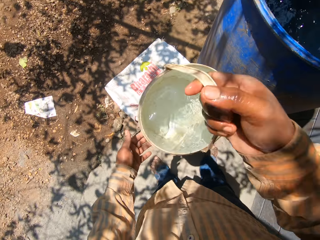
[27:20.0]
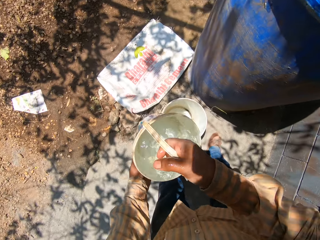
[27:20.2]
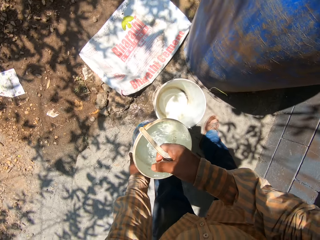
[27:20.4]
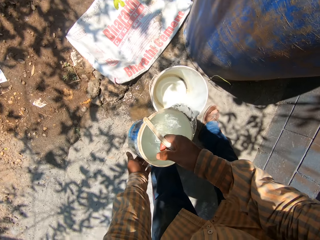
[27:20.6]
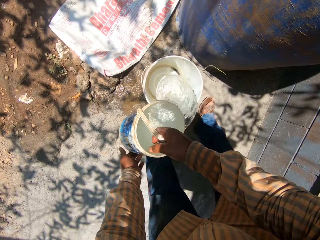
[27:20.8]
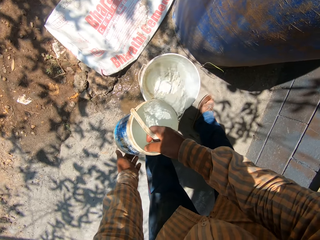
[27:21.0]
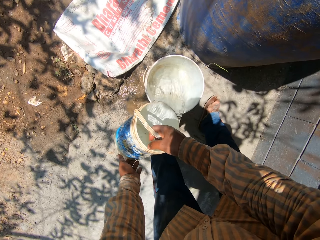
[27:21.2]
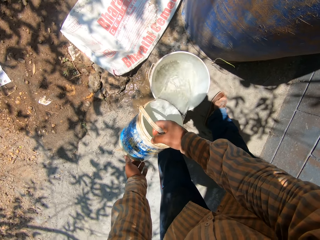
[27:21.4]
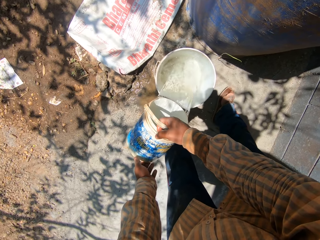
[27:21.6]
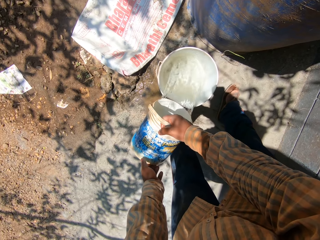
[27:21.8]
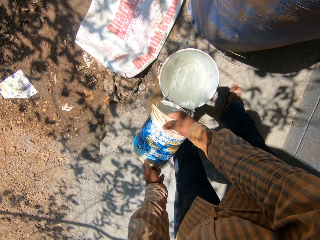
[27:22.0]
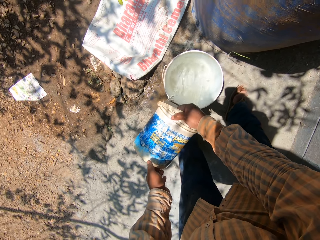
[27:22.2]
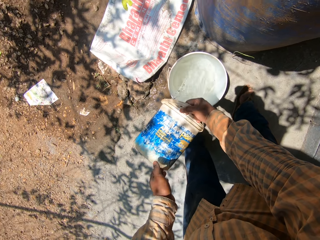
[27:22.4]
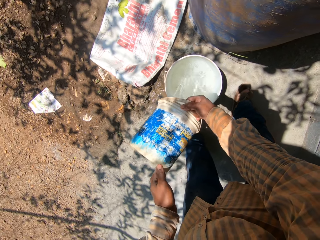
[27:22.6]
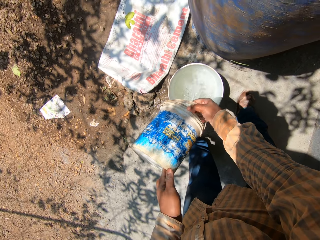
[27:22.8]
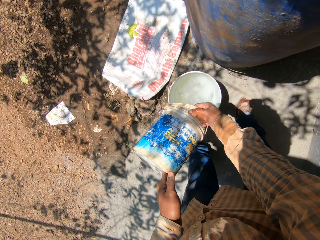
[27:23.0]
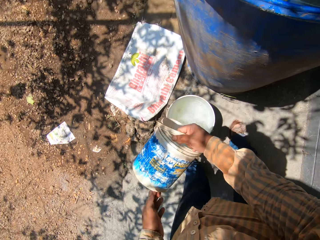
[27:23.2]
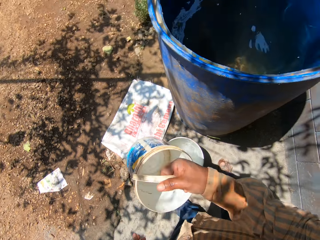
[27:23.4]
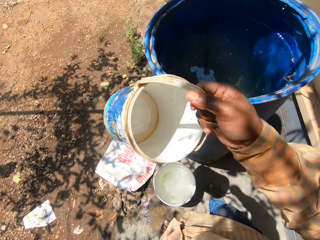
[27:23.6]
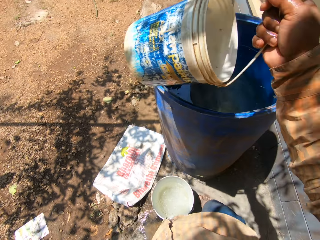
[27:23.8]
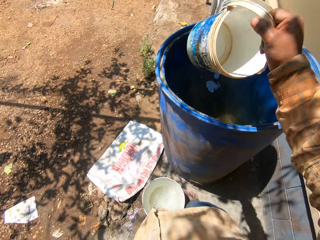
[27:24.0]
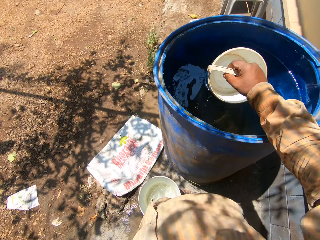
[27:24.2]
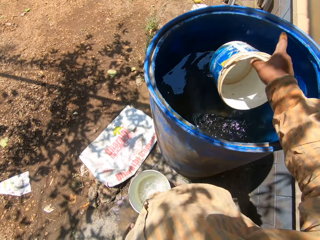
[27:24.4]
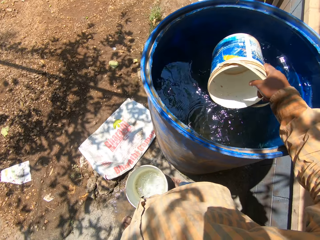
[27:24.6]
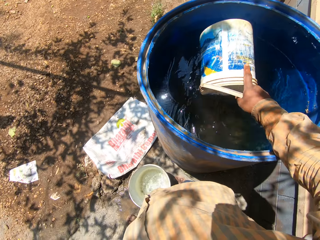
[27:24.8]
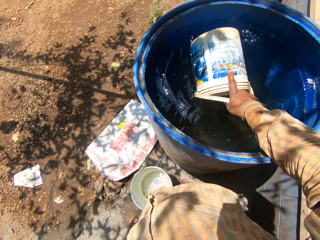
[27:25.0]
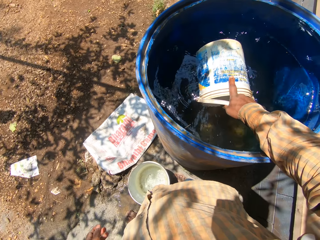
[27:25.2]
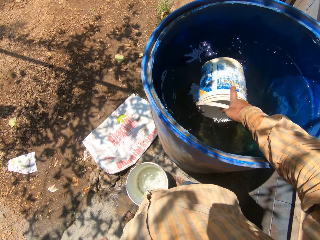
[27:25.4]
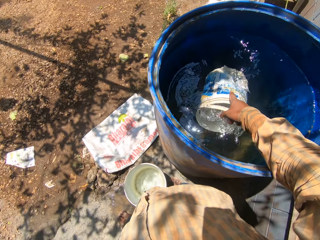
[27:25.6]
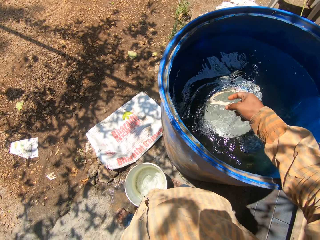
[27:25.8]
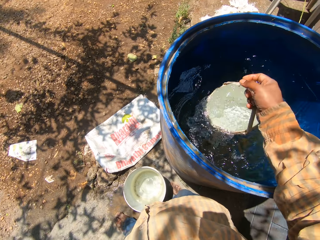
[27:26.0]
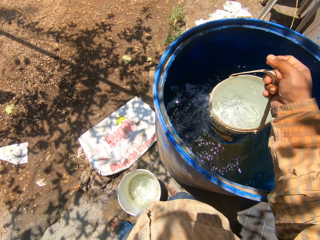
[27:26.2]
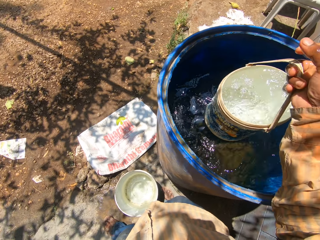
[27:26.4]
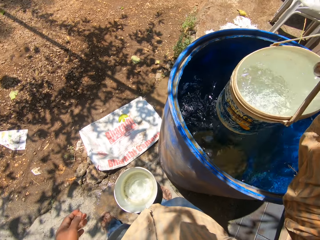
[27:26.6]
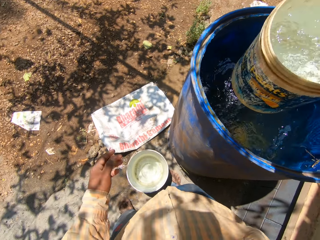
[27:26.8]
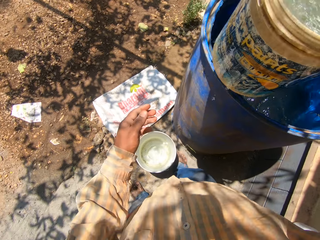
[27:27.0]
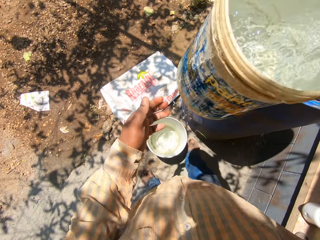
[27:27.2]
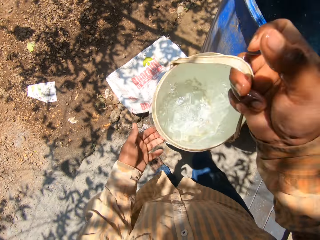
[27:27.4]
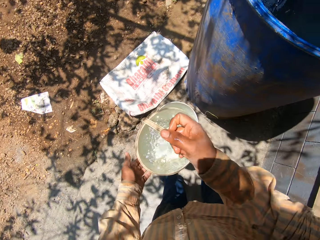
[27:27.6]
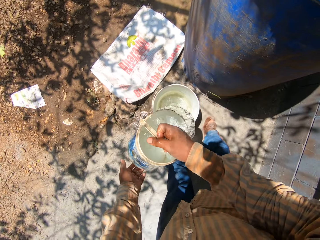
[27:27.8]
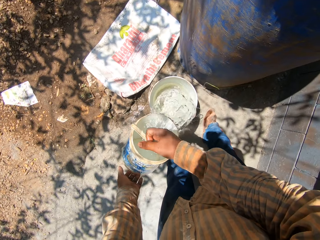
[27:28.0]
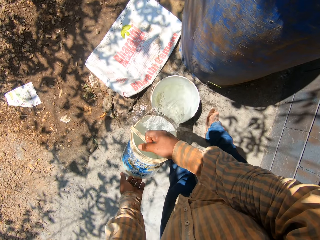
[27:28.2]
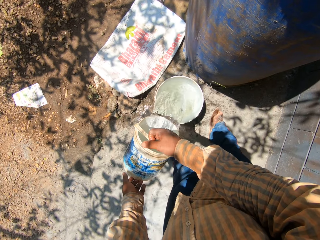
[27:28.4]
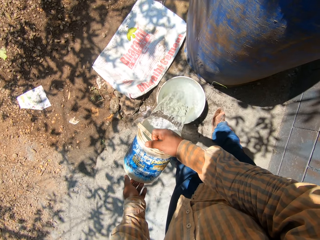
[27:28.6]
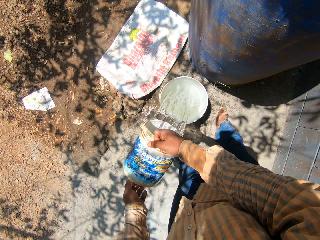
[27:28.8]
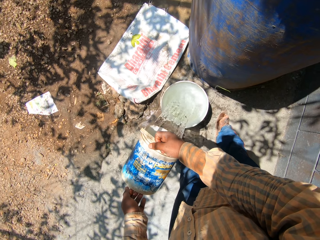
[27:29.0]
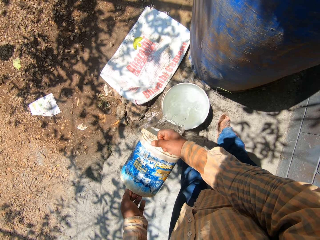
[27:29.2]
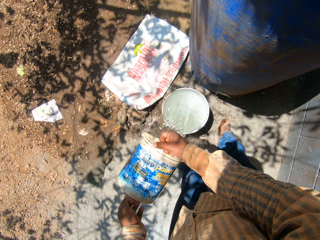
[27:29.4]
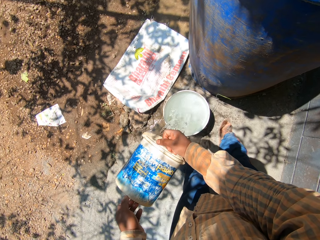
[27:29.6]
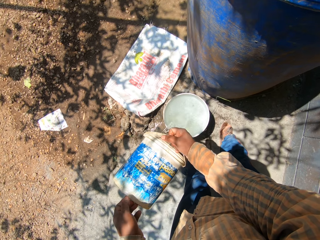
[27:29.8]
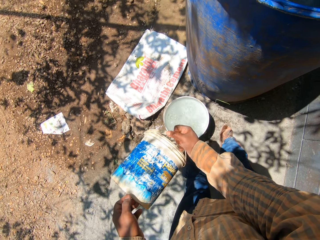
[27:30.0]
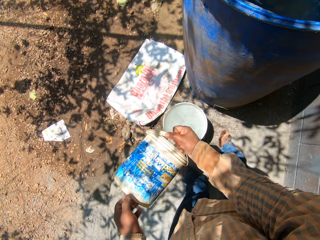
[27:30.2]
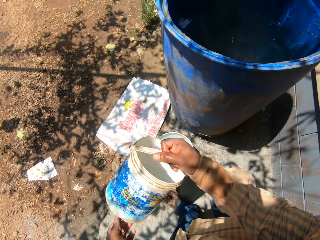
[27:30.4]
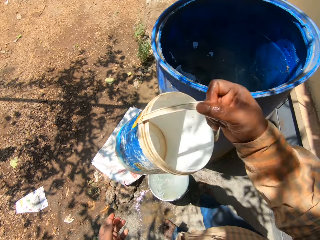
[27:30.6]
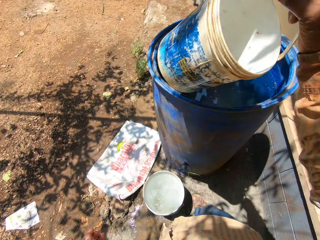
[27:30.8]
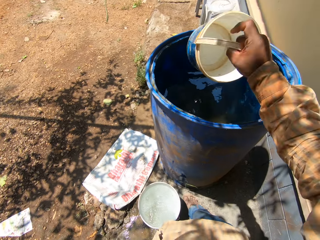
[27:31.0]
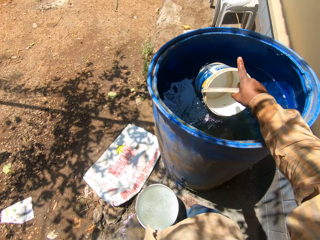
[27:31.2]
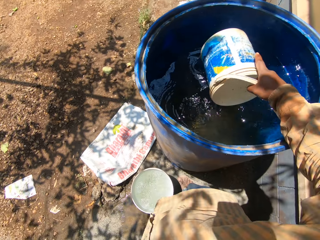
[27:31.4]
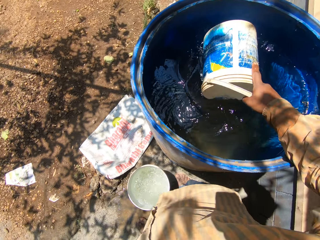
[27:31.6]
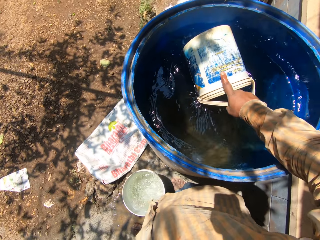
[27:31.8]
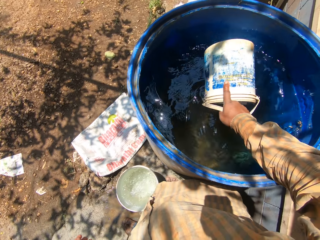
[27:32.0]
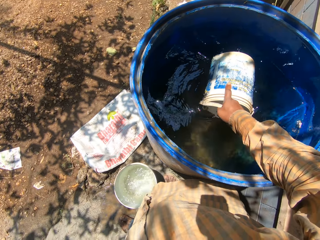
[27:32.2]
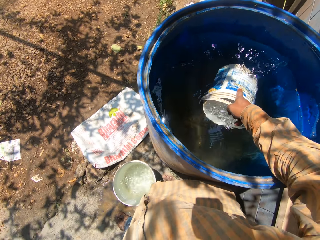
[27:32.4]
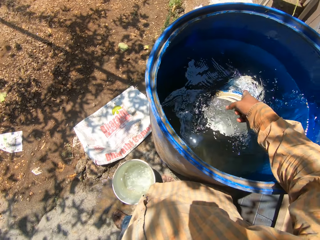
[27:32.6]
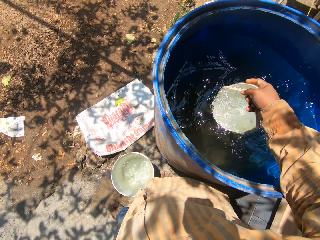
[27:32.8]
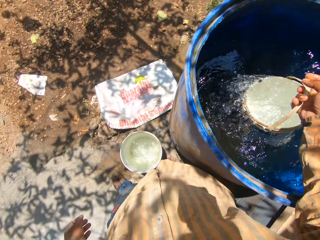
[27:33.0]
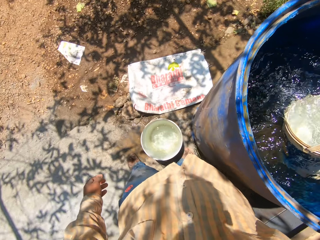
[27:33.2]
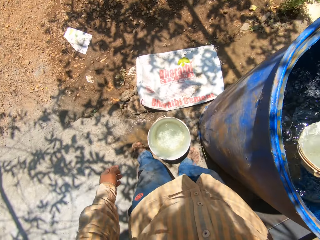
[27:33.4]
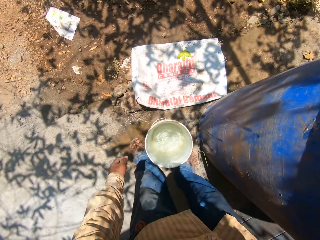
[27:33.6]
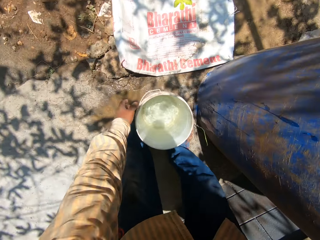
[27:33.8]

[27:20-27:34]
The camera wearer holds the bucket in his hands. He pours the water from the bucket in his hands into the bucket on the ground. He scoops water from the drum with the bucket in his right hand. He holds the bucket in his hands. He pours the water from the bucket in his hands into the bucket on the ground. He scoops water from the drum with the bucket in his right hand.

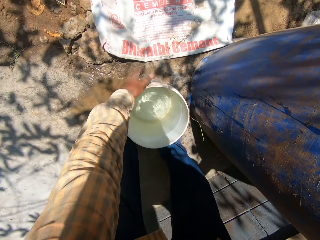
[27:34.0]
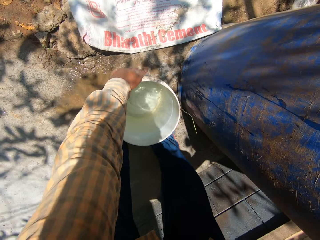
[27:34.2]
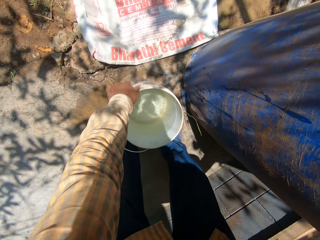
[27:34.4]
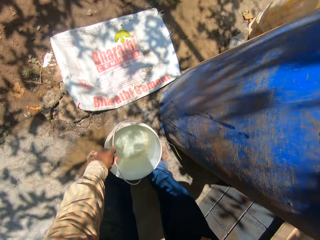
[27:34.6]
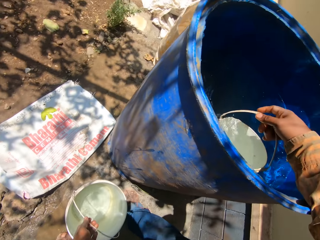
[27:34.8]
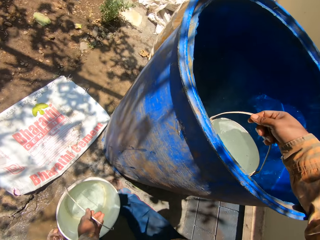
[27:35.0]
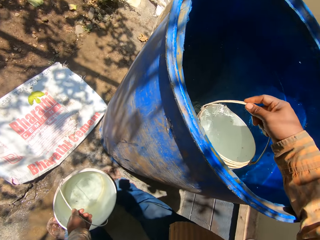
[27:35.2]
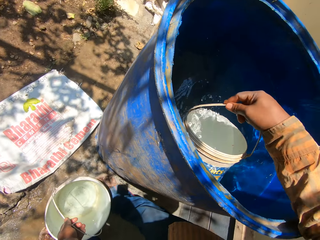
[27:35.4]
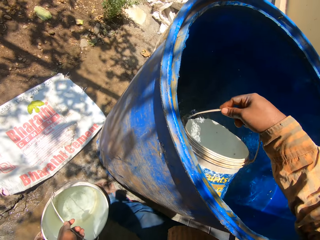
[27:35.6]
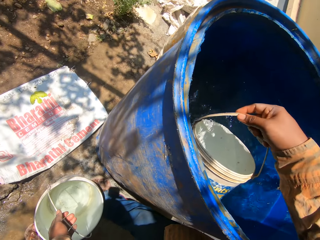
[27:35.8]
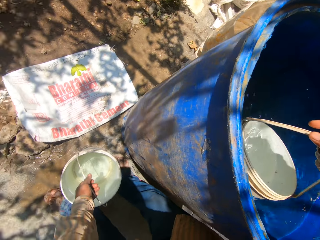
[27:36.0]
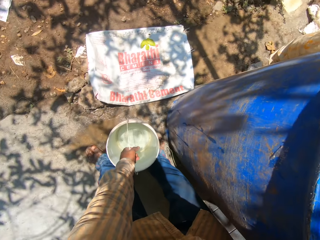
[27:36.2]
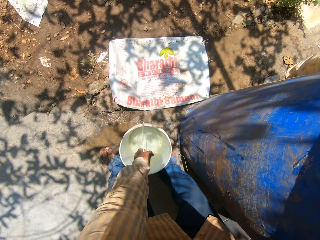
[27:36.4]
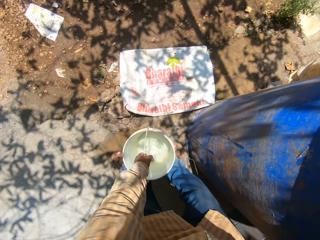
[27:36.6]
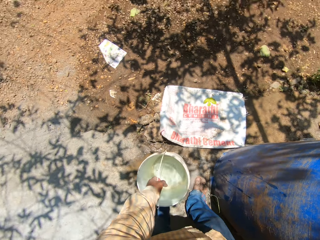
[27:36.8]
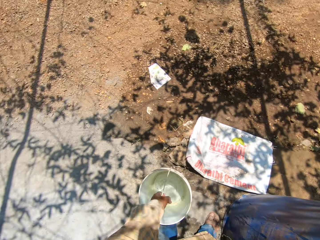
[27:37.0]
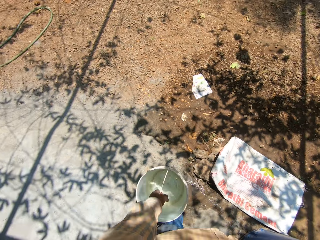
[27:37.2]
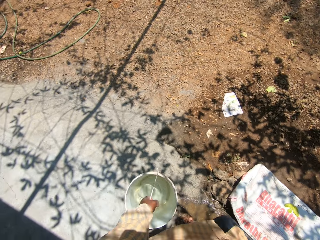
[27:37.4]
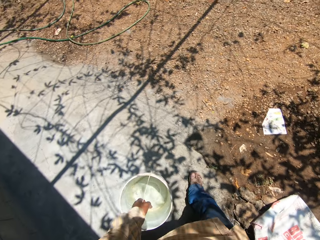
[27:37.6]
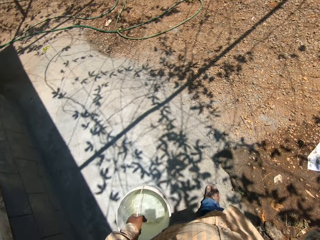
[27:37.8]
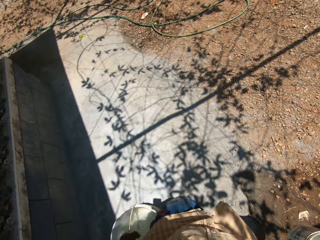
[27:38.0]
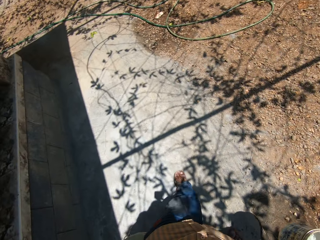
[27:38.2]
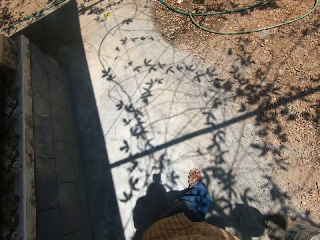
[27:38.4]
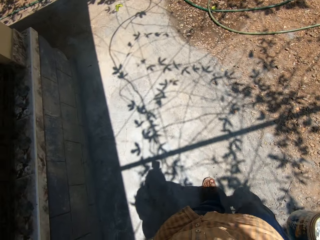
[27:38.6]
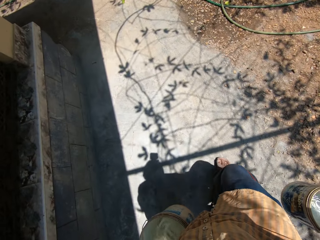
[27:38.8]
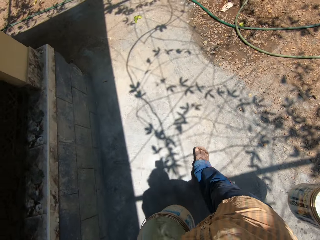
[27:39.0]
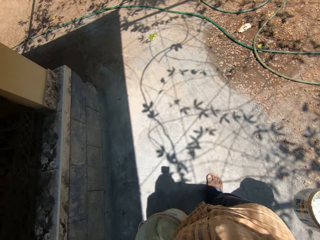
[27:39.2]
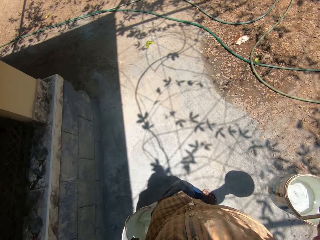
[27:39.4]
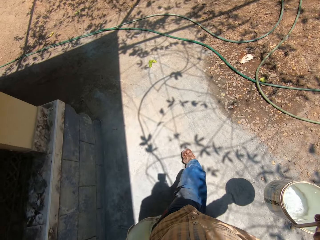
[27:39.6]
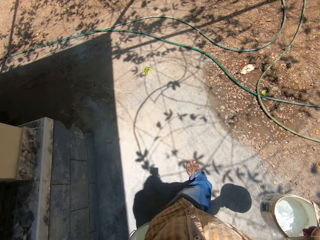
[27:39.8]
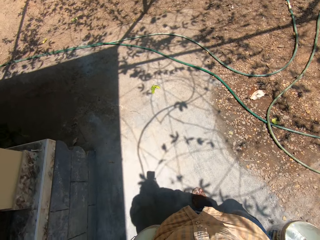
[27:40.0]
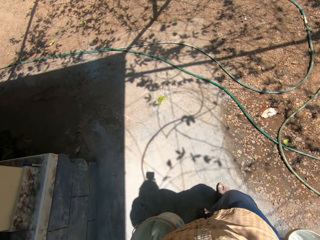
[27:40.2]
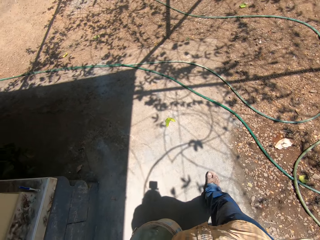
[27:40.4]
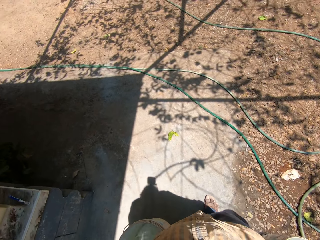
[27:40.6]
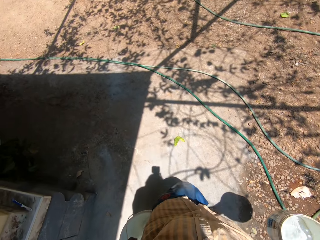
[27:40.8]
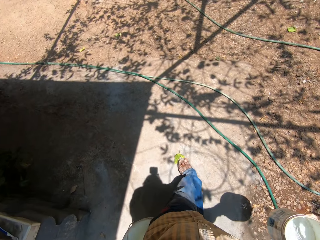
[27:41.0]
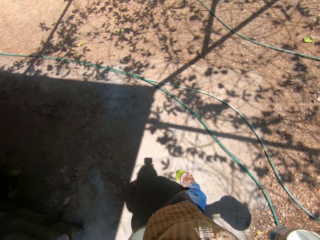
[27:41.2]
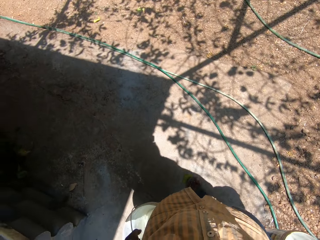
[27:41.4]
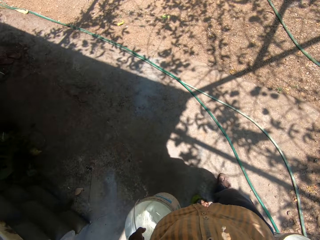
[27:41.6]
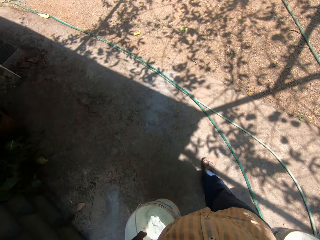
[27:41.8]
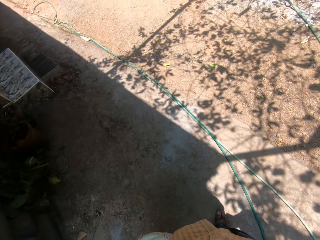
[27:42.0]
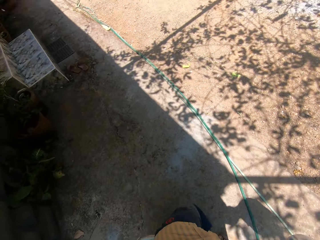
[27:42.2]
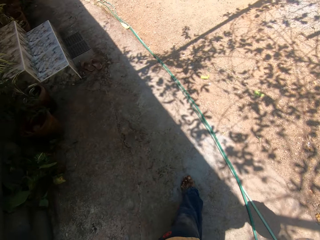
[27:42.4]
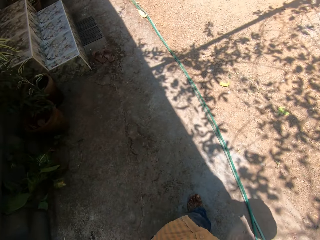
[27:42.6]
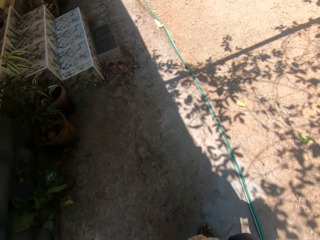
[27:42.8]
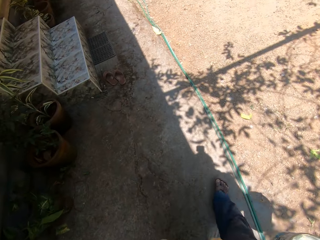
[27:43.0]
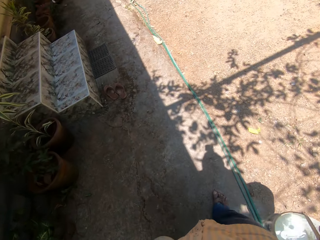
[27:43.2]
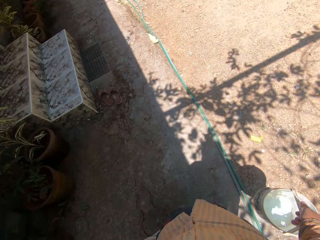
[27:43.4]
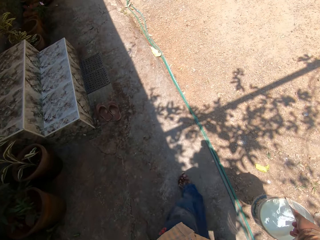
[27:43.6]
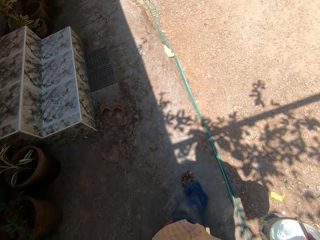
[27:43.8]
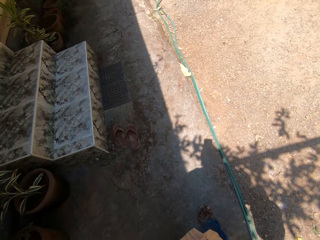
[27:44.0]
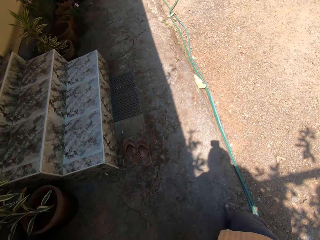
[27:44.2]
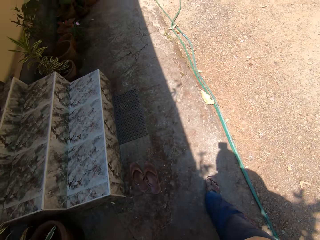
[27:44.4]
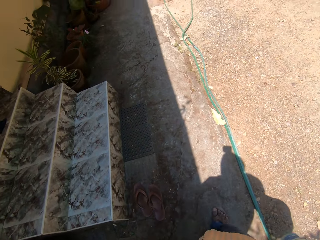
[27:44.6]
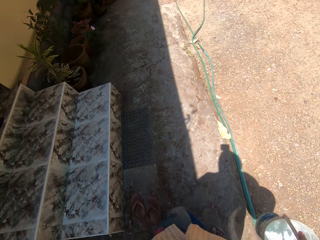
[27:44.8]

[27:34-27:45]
The camera wearer picks up the bucket of water on the ground with his left hand. He carries the buckets of water on the pavement in his hands. He walks around the house.
